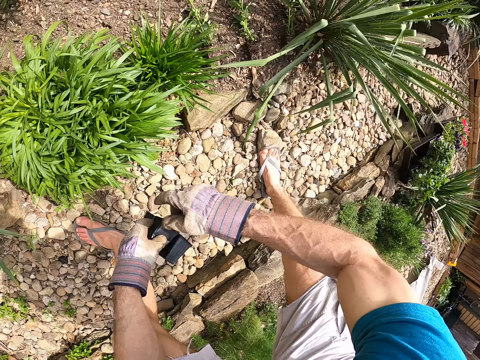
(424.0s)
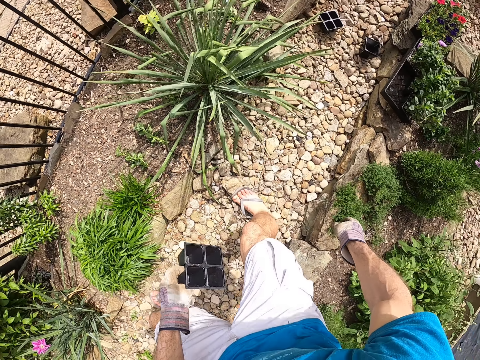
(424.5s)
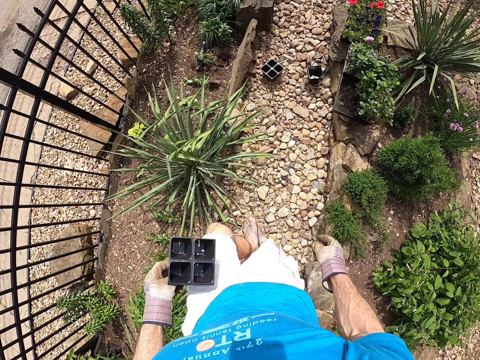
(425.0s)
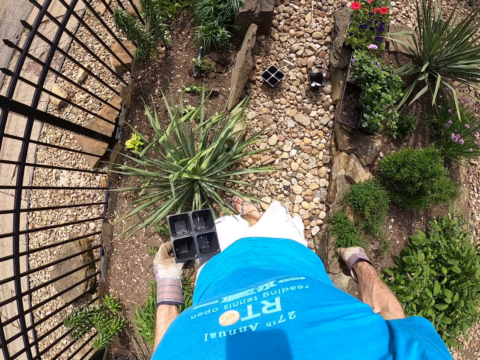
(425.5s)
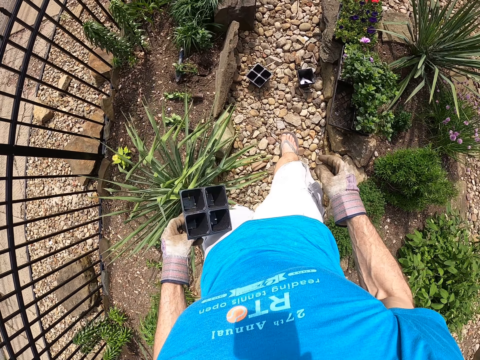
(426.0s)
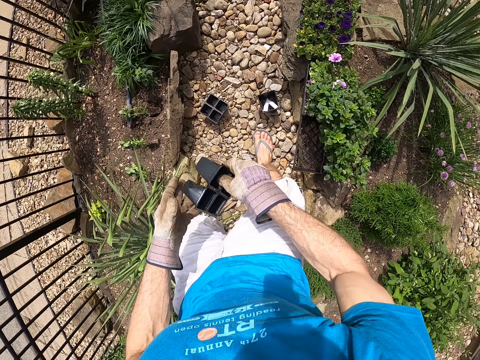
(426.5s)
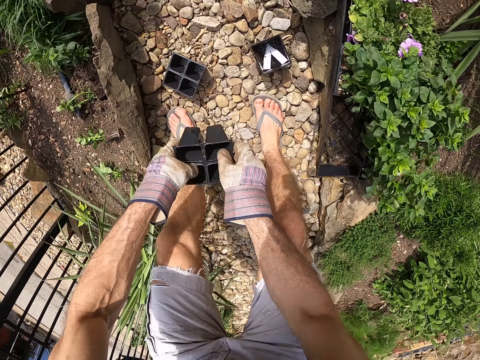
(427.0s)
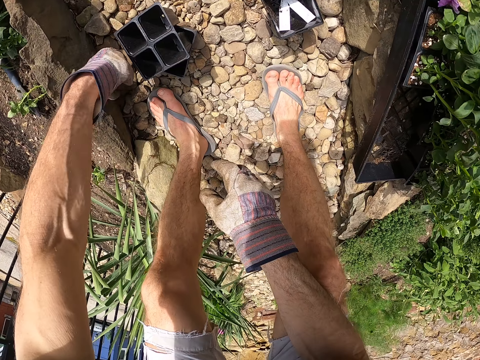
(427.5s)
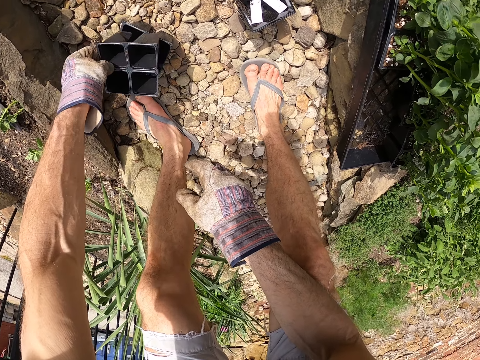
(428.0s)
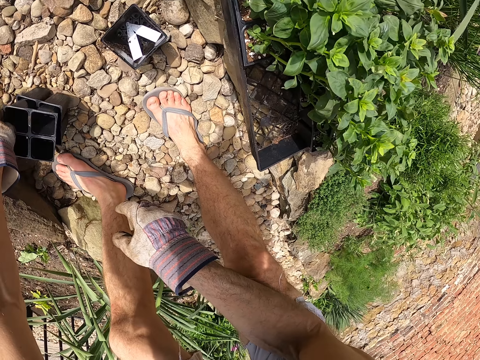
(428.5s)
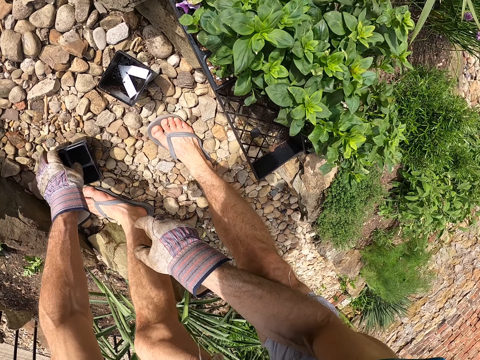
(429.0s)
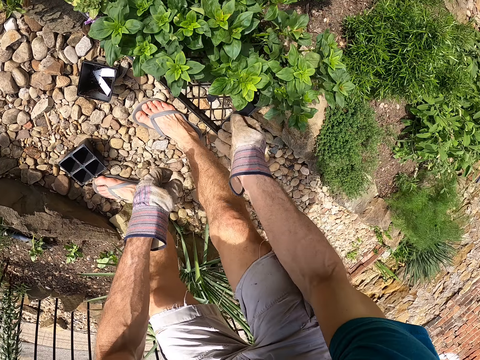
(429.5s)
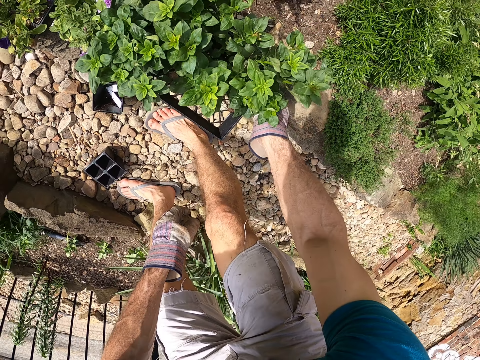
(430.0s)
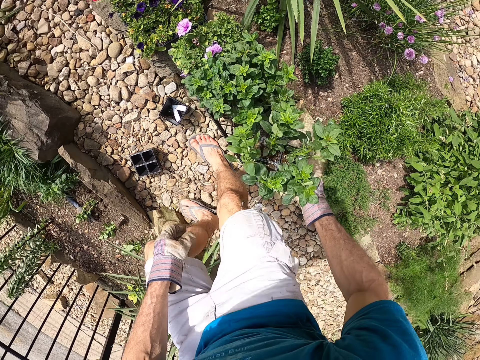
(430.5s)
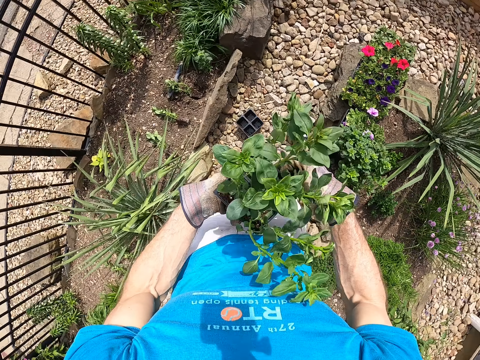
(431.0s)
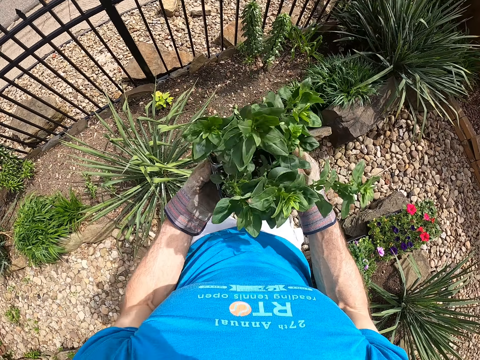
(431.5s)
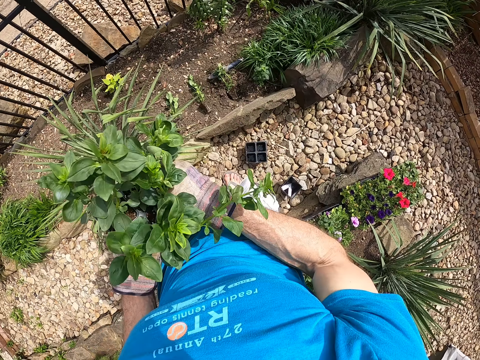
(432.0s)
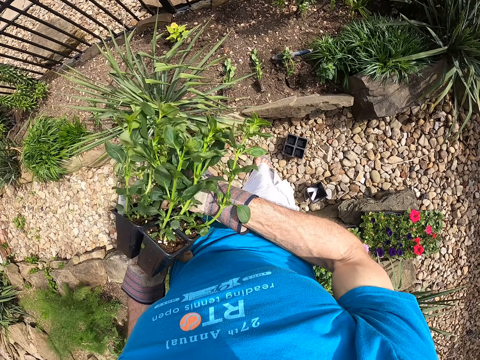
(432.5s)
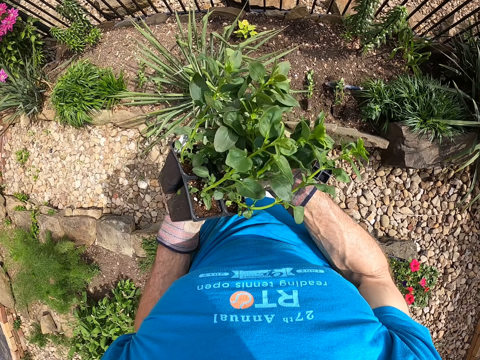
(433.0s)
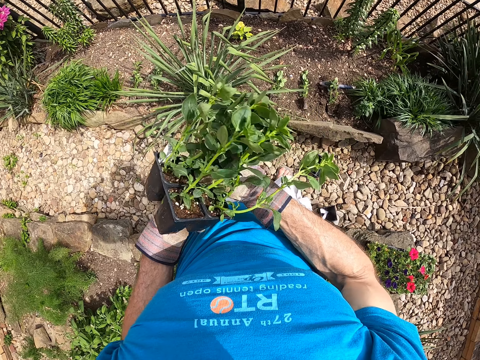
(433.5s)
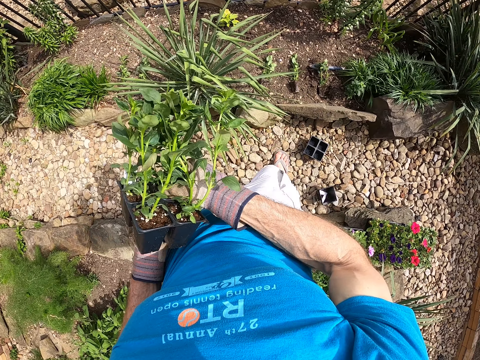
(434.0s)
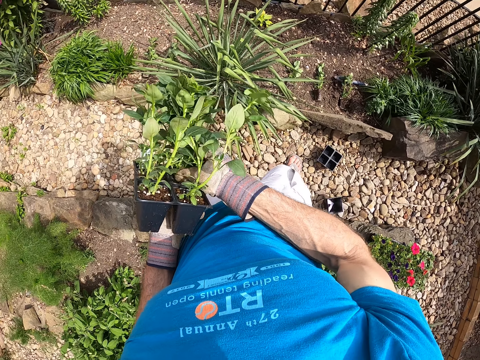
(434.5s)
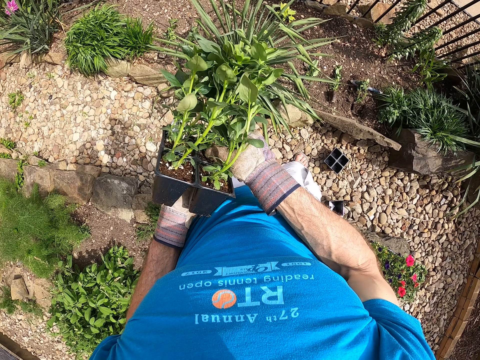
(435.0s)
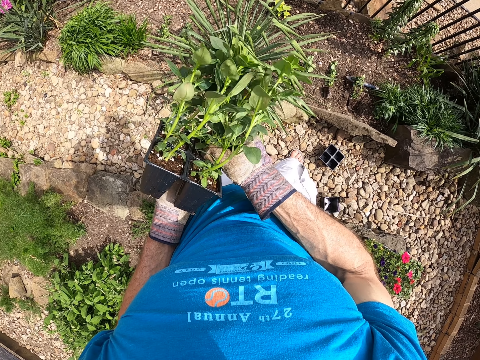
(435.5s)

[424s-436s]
The camera wearer turns around. He walks around in the garden. He holds the fourth seedling case. He puts the fourth seedling case in the third seedling case with his left hand. He picks up a fifth seedling case from the crate with his right hand. He turns around. He passes the fifth seedling case to his left hand. He removes a seedling from the fifth seedling case with his hands.

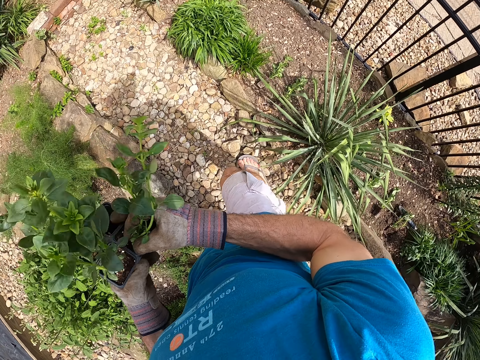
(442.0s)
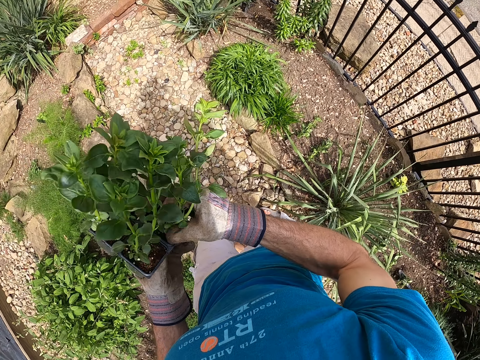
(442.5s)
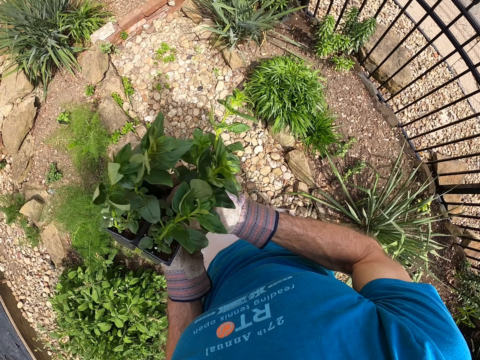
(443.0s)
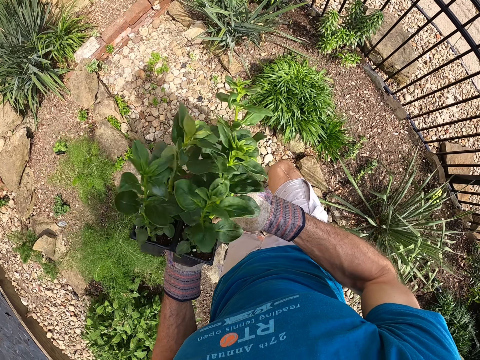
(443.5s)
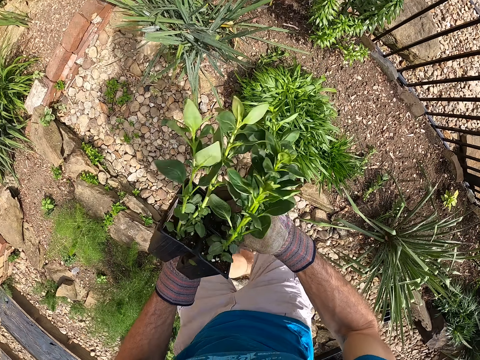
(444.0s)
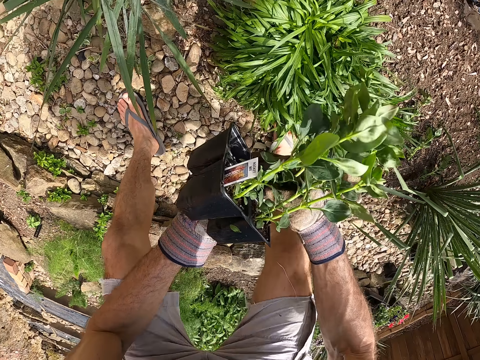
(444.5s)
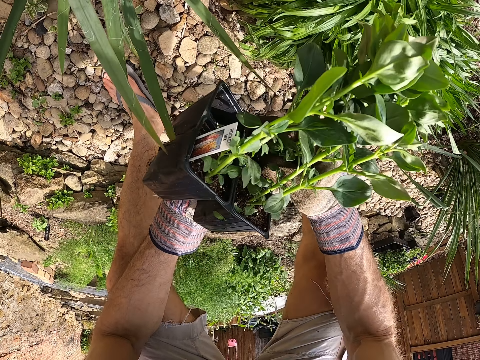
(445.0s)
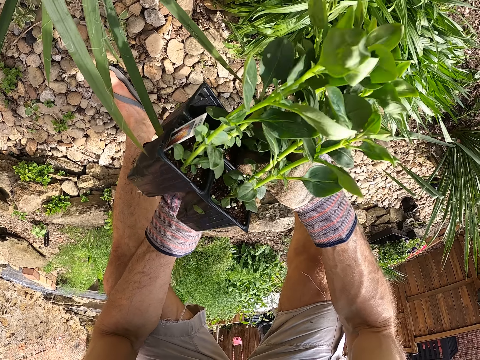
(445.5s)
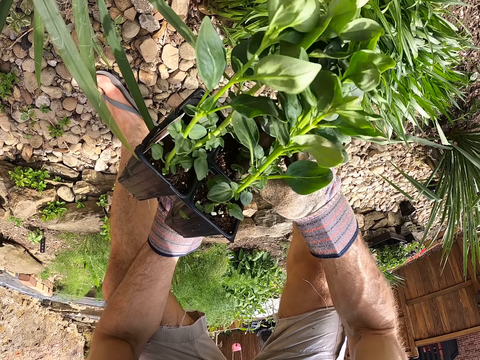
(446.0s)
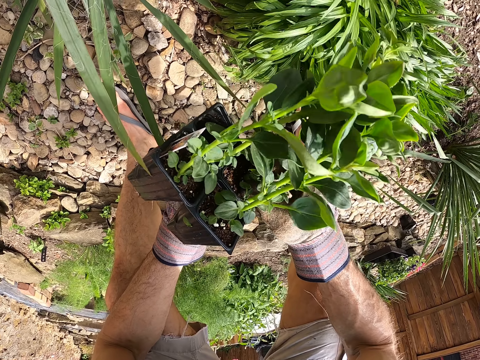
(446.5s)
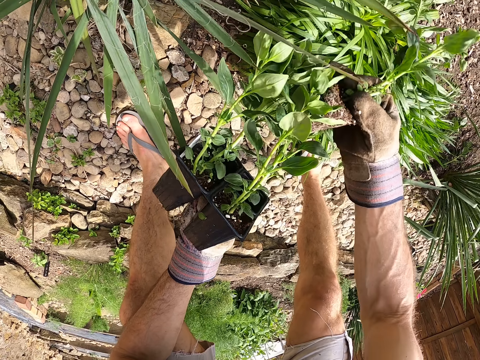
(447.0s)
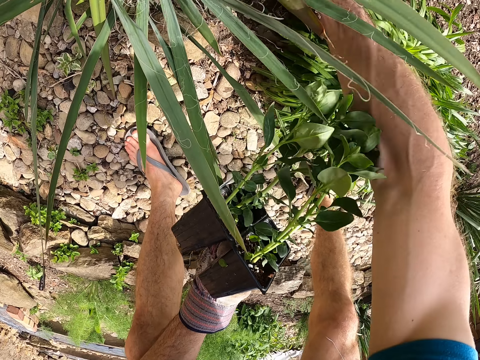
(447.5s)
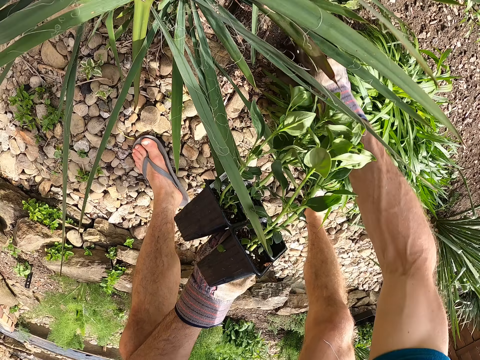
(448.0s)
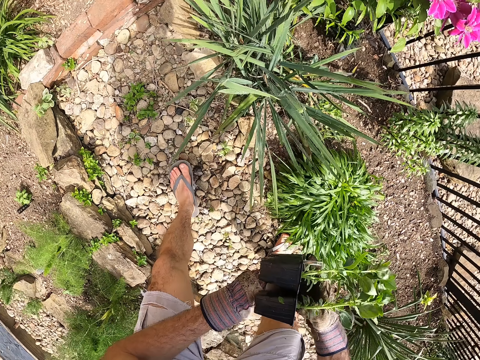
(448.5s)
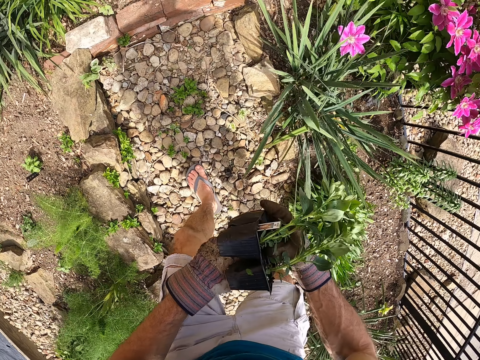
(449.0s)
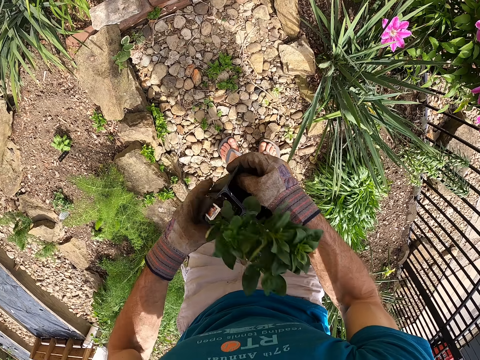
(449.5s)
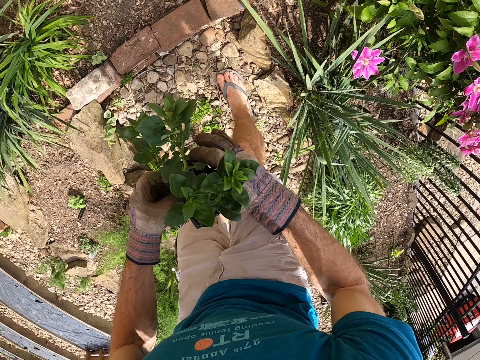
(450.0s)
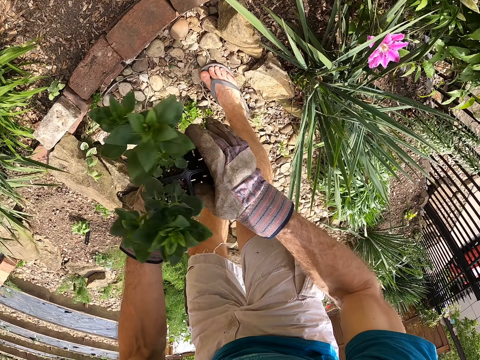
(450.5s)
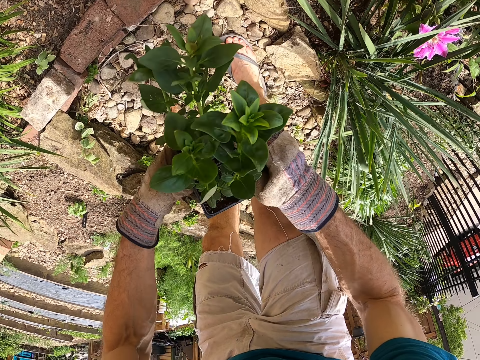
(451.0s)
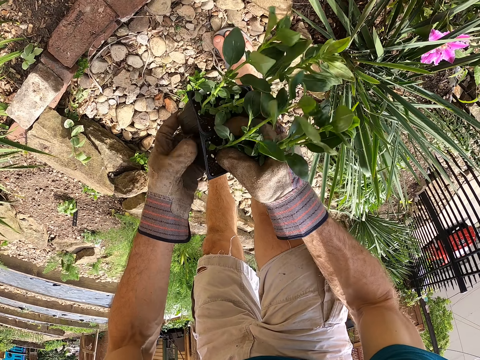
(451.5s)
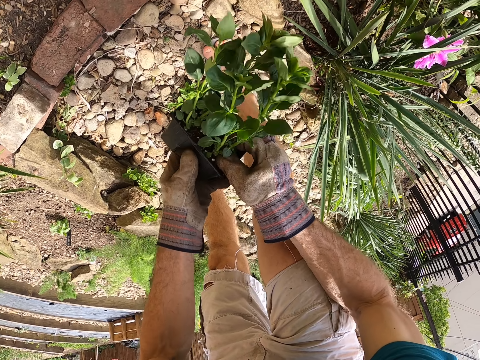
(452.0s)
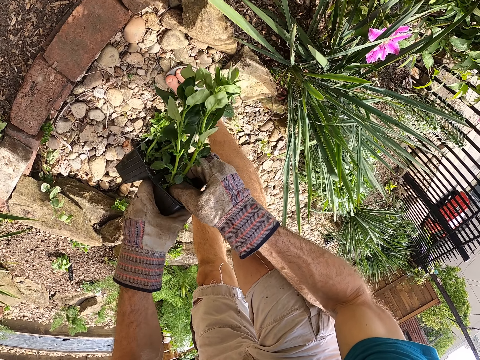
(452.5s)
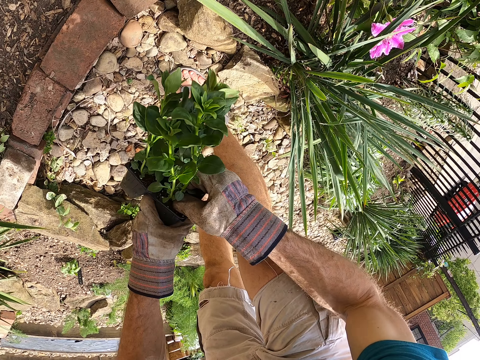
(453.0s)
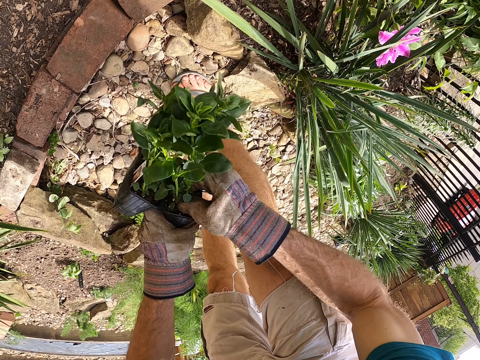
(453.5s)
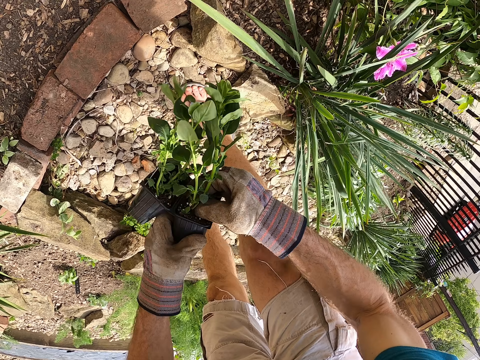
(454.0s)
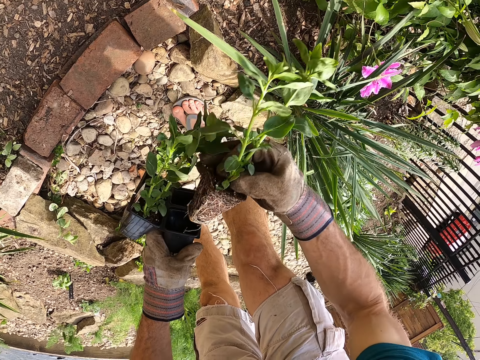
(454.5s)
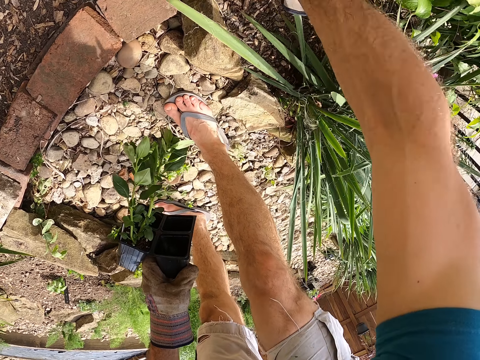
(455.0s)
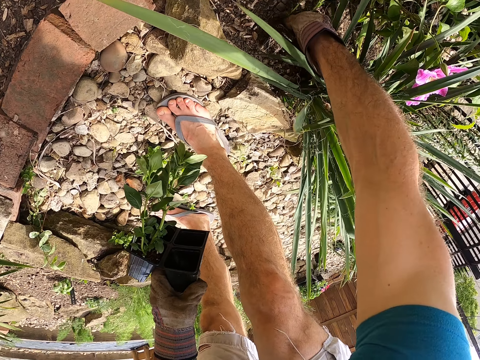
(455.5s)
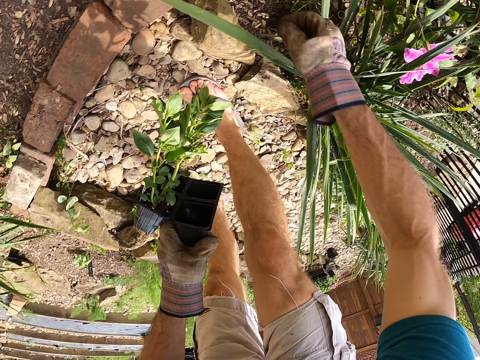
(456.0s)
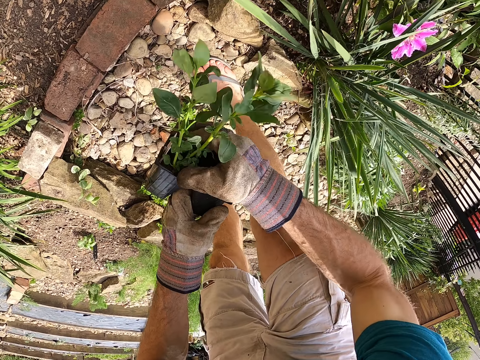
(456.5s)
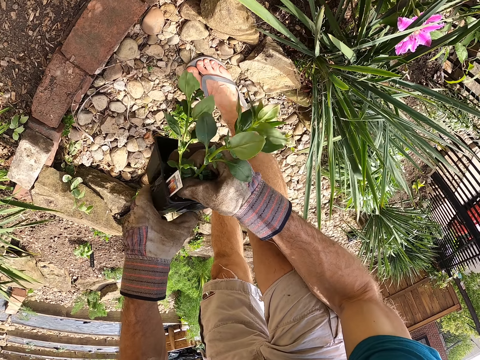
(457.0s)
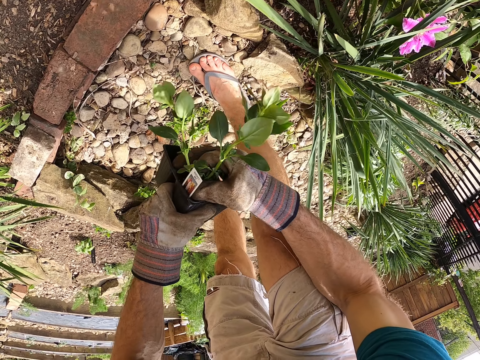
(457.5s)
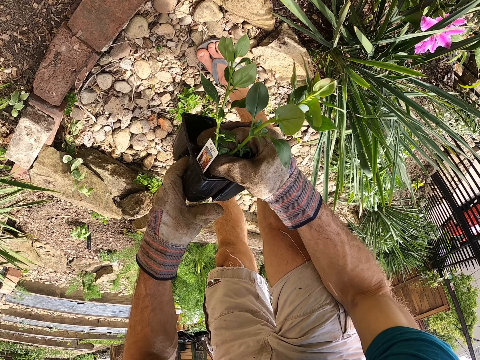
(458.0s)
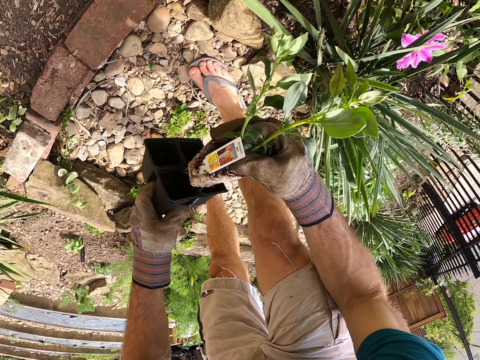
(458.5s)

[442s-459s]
The camera wearer walks around in the garden. He puts the second seedling on the soil with his right hand. He adjusts the fifth seedling case with his hands. He removes a third seedling from the fifth seedling case with his hands. He puts the third seedling on the soil with his right hand. He removes a fourth seedling from the fifth seedling case with his hands.
